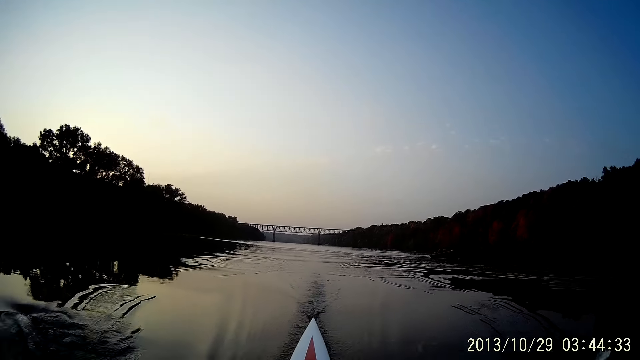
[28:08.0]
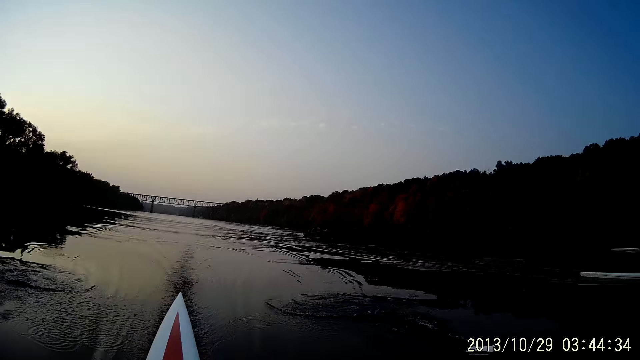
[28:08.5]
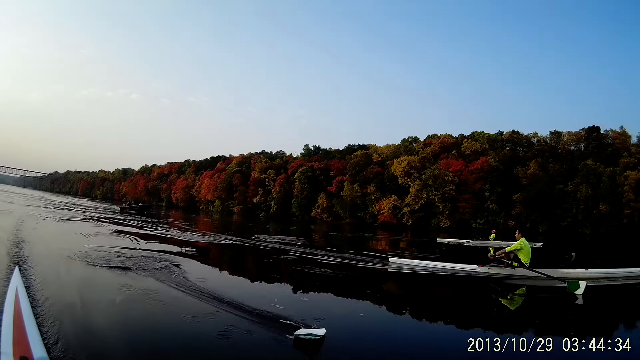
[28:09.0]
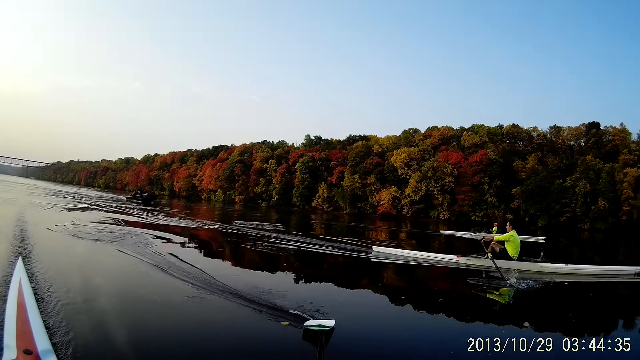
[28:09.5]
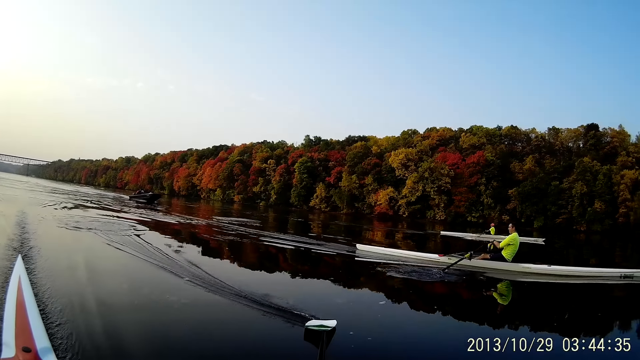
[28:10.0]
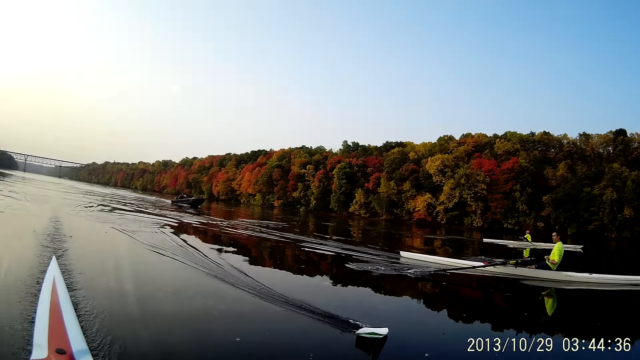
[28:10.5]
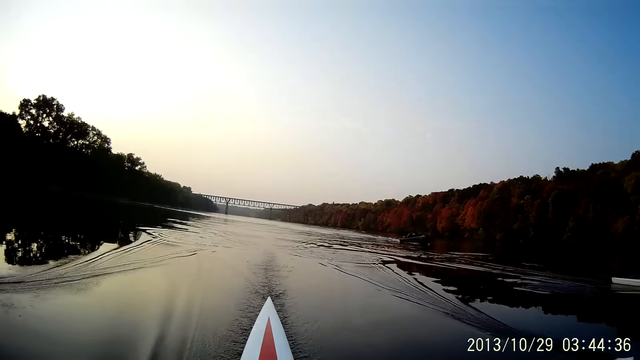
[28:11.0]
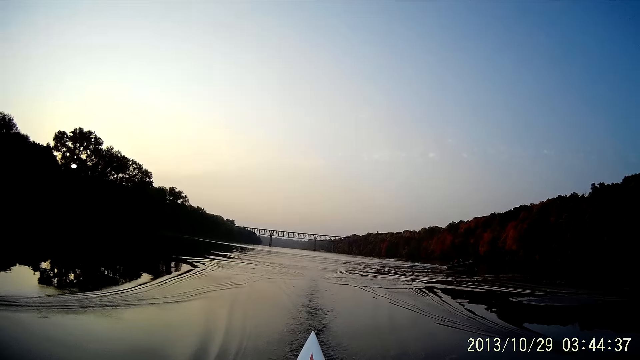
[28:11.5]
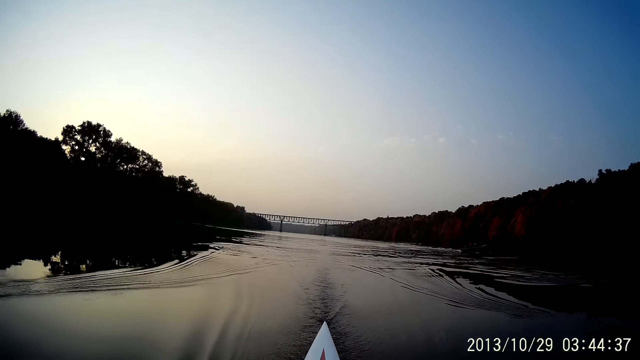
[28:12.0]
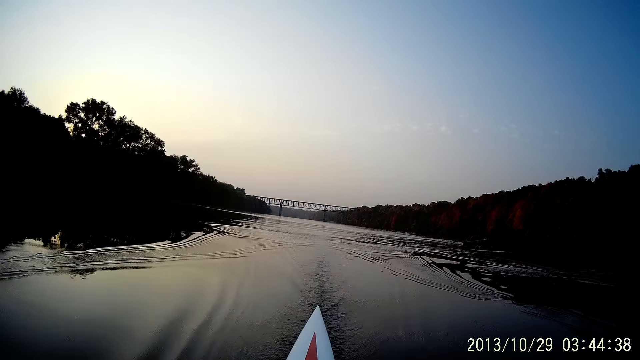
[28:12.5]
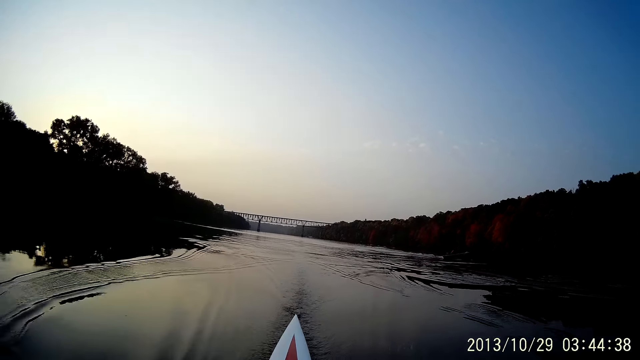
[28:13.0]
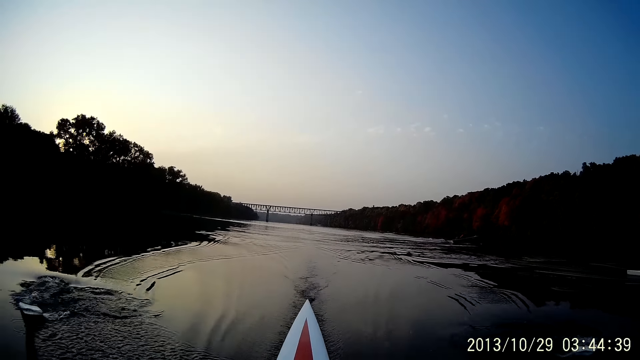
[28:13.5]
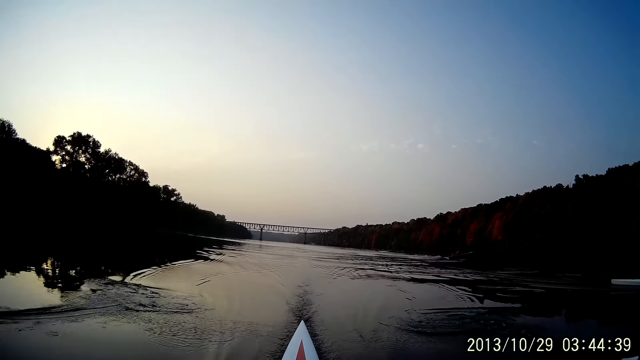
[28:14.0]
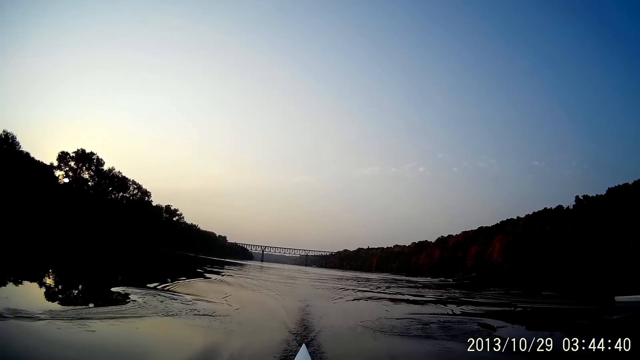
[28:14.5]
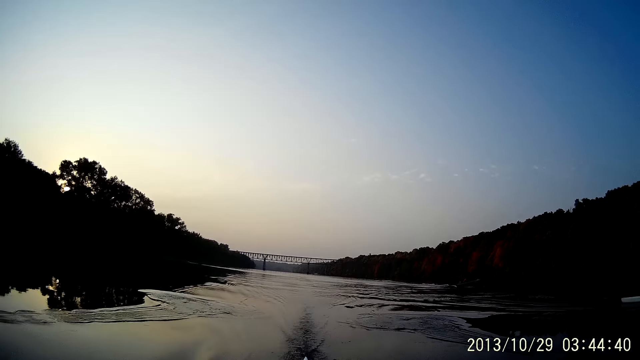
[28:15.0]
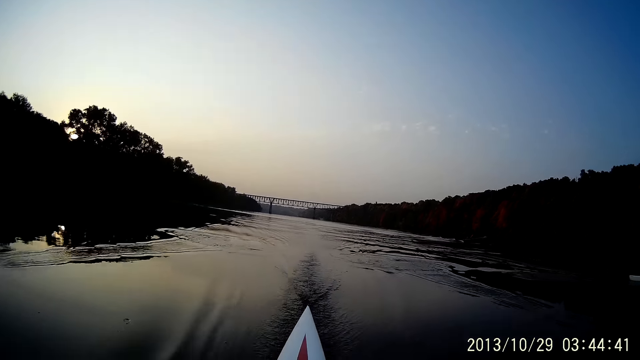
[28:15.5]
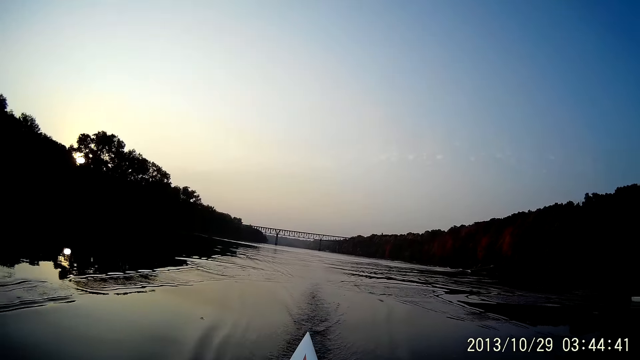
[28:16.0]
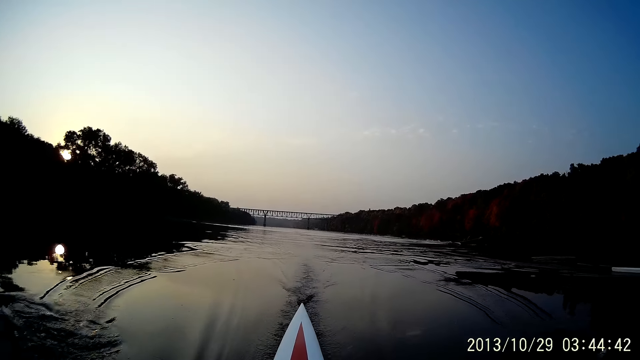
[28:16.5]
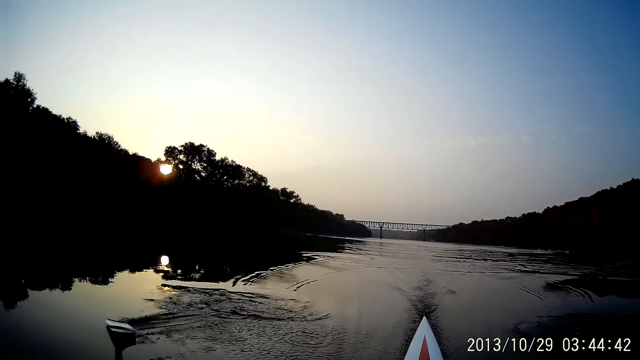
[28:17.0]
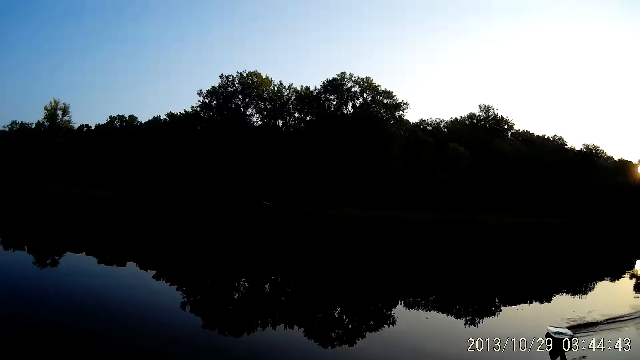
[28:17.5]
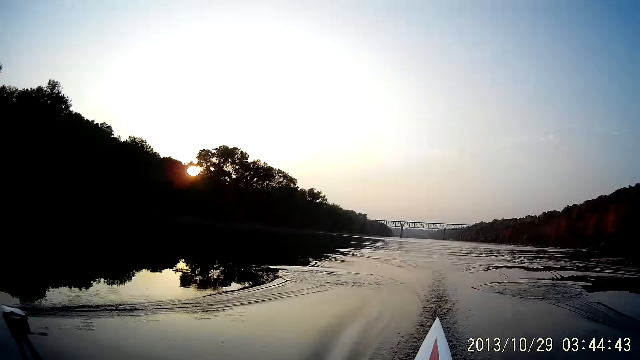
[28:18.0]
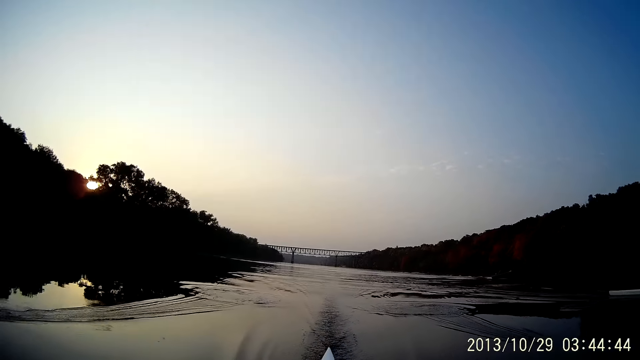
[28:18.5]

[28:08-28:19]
The camera wearer stares at a man on the other boat.

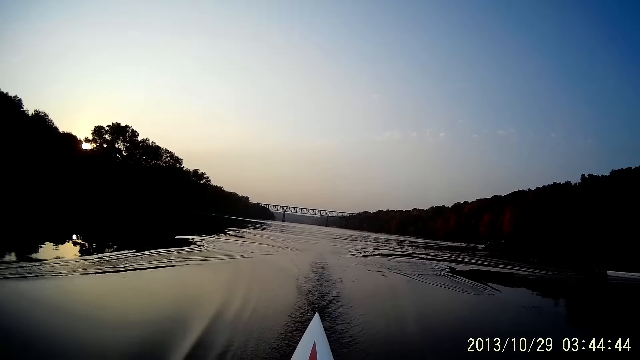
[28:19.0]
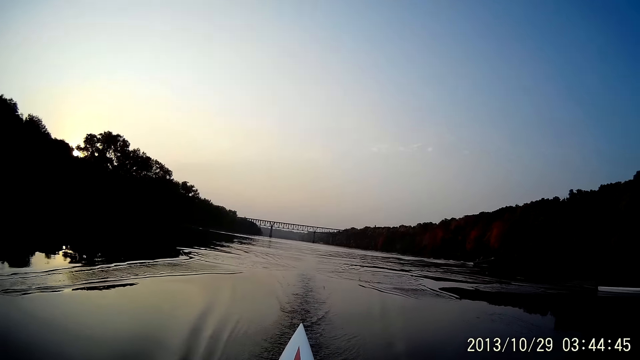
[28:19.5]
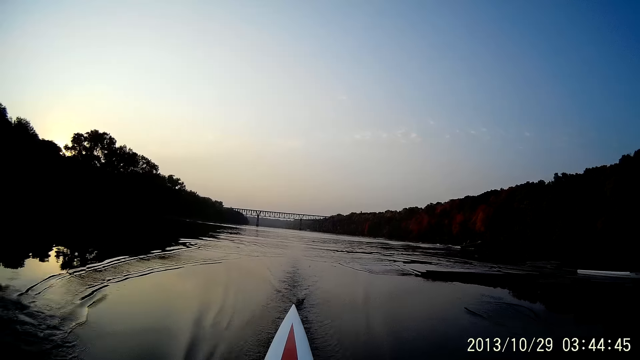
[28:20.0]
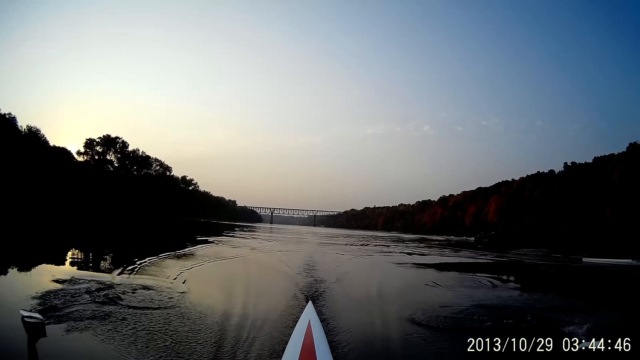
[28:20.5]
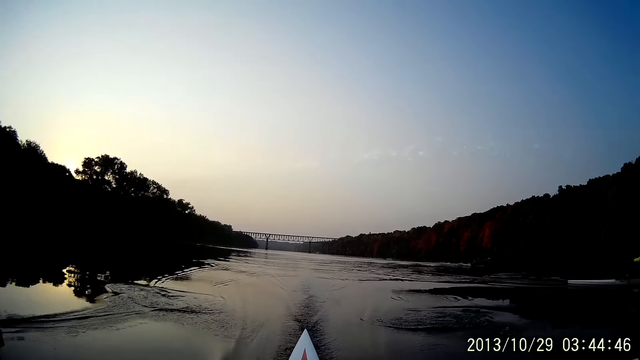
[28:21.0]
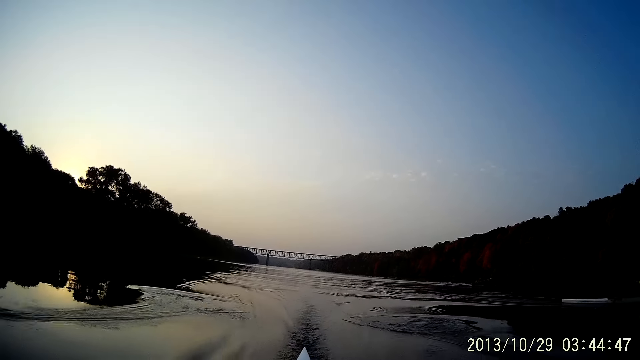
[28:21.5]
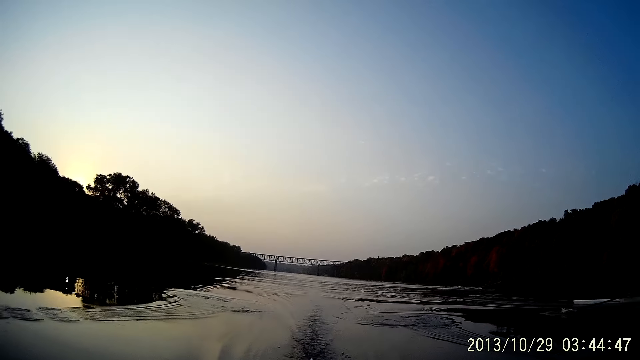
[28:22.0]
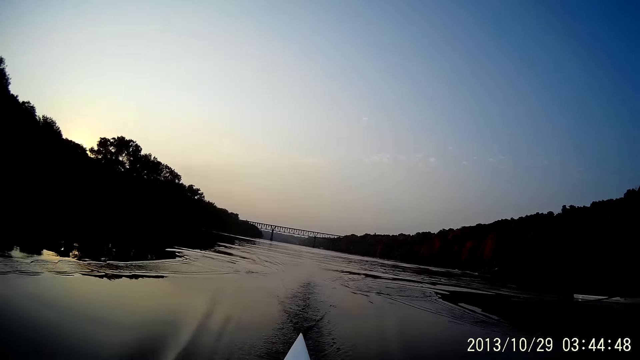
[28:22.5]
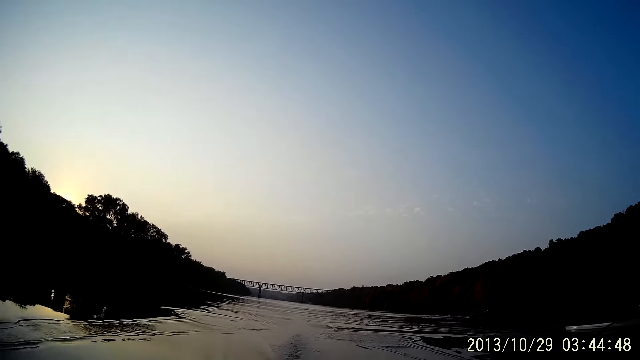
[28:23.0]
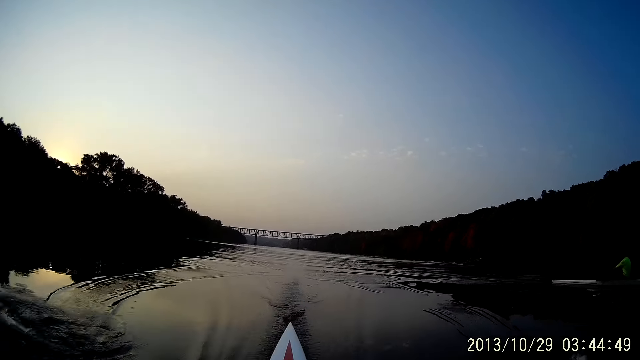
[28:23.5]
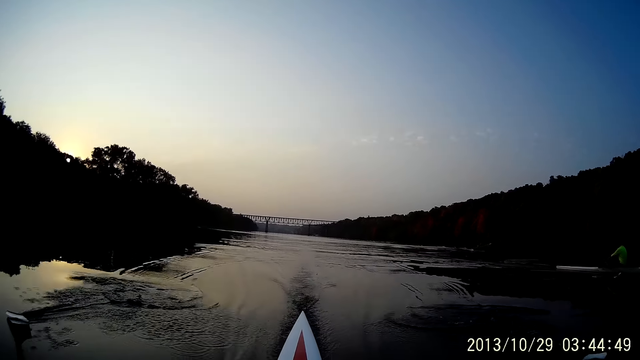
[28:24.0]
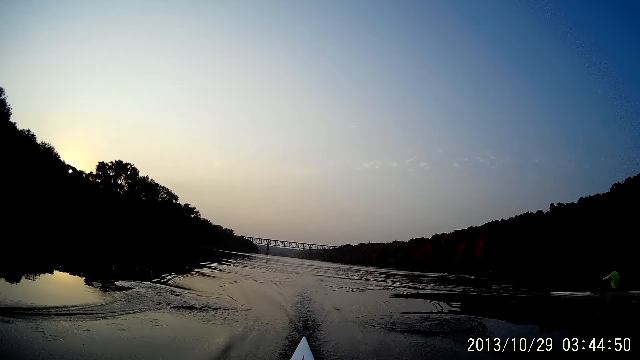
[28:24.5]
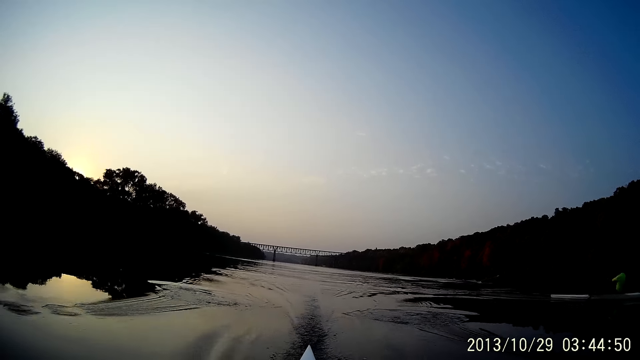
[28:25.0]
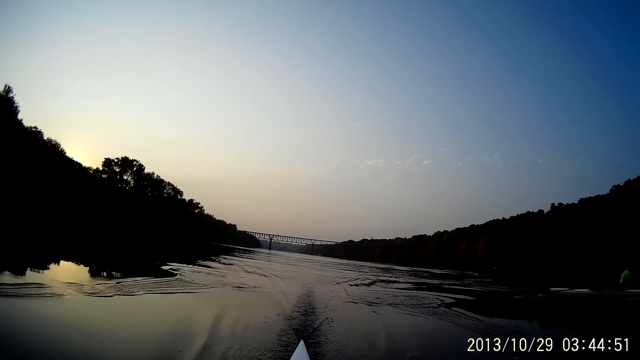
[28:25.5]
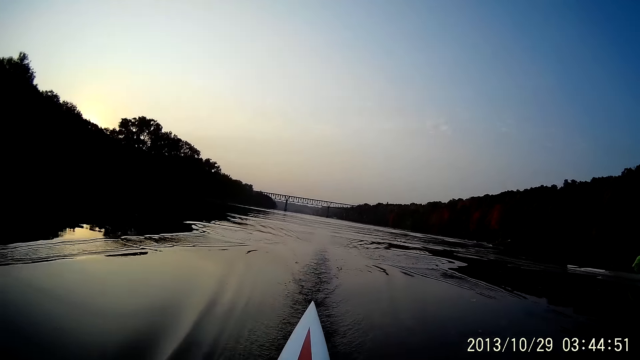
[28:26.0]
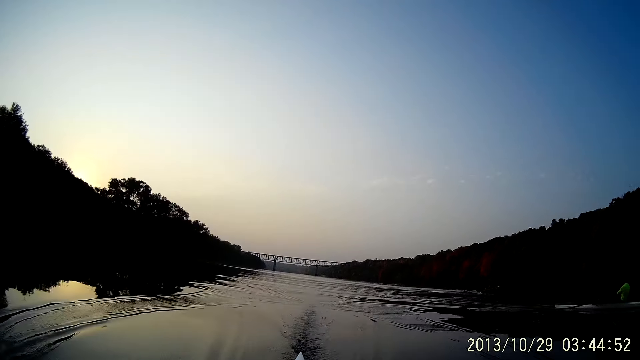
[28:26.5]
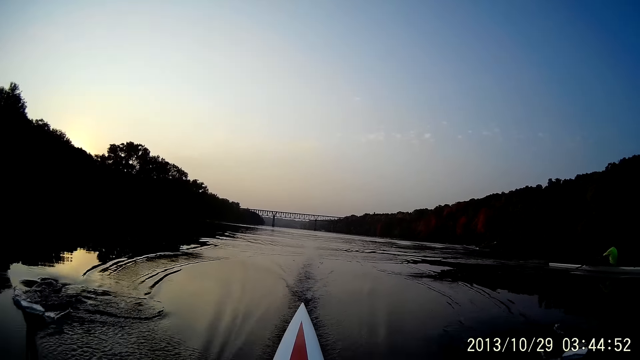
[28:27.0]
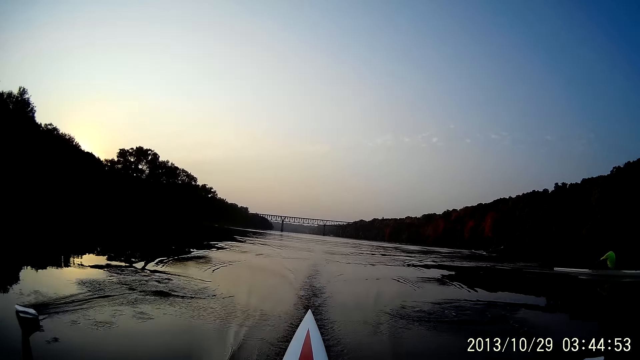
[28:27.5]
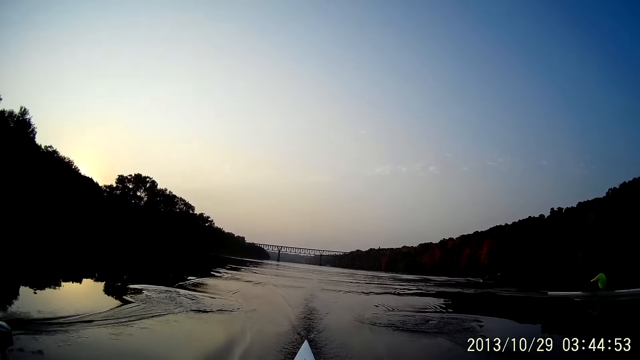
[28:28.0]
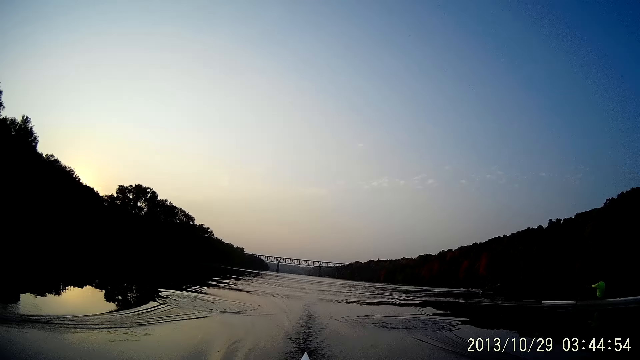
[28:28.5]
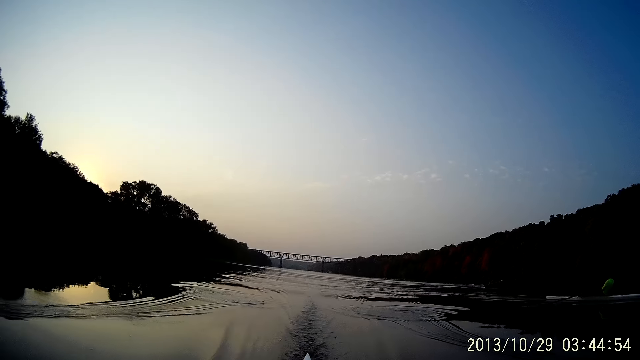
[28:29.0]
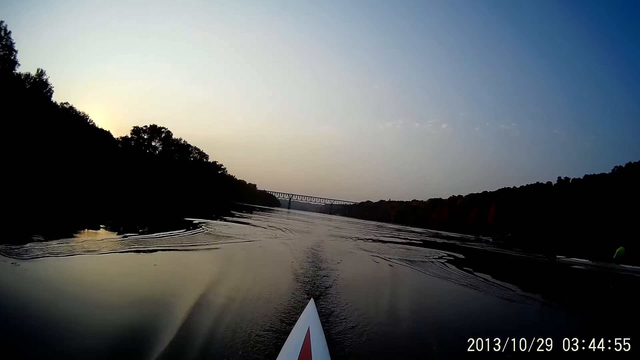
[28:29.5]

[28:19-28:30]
The camera wearer rides a boat in the river.
